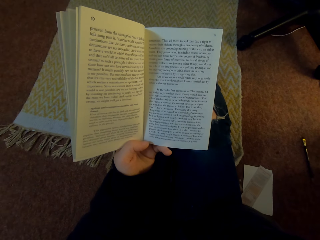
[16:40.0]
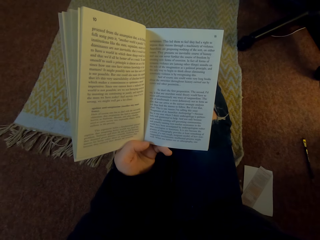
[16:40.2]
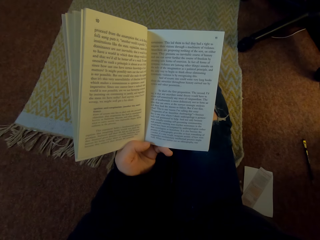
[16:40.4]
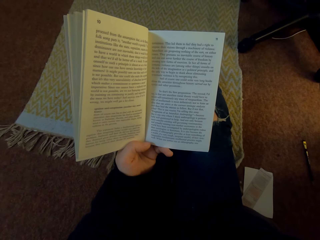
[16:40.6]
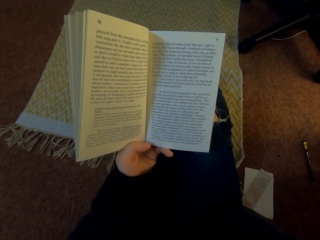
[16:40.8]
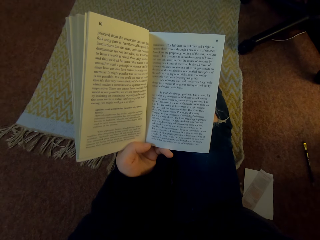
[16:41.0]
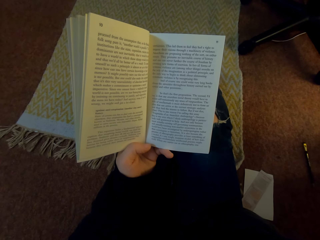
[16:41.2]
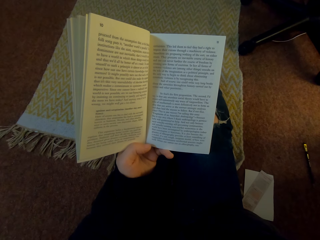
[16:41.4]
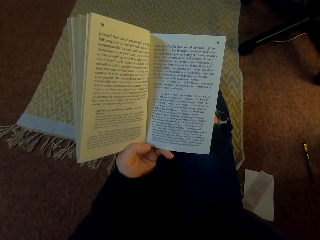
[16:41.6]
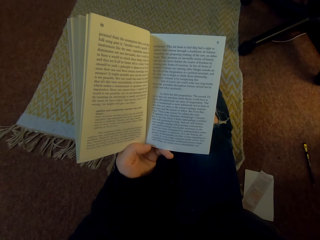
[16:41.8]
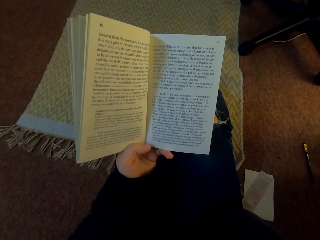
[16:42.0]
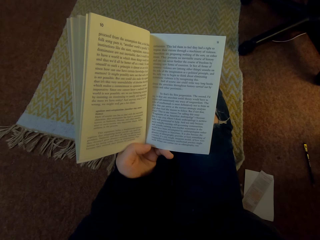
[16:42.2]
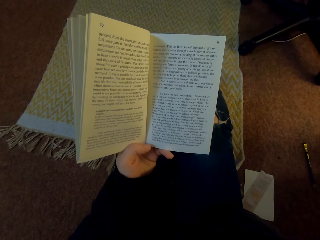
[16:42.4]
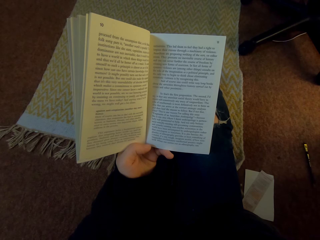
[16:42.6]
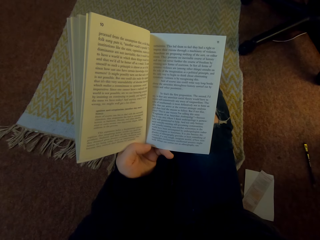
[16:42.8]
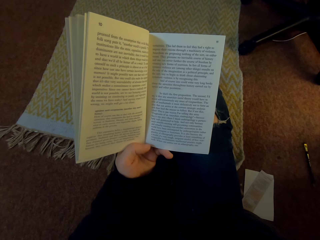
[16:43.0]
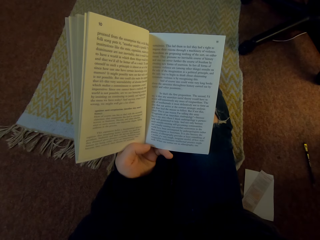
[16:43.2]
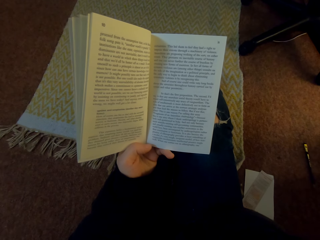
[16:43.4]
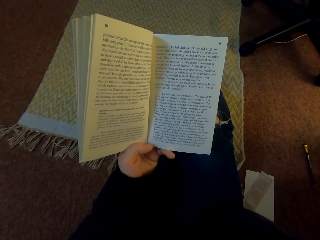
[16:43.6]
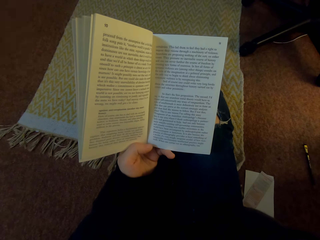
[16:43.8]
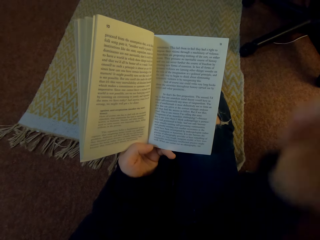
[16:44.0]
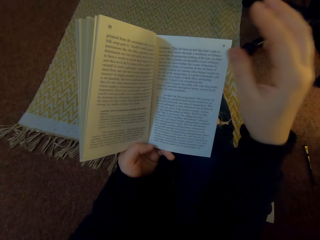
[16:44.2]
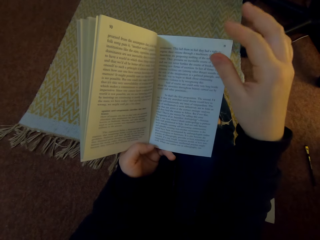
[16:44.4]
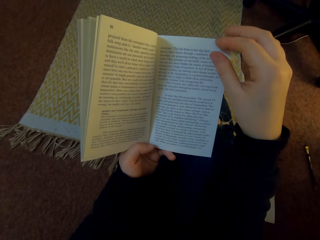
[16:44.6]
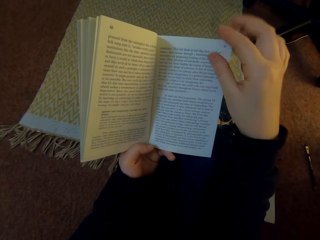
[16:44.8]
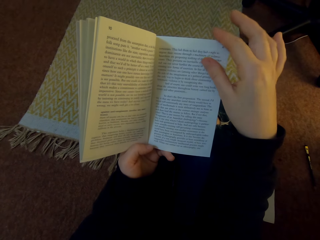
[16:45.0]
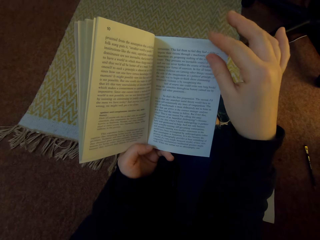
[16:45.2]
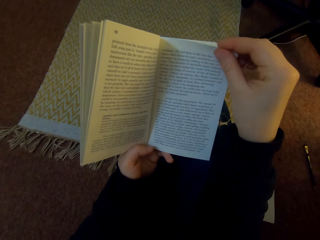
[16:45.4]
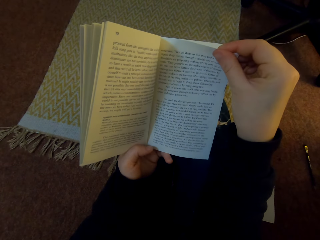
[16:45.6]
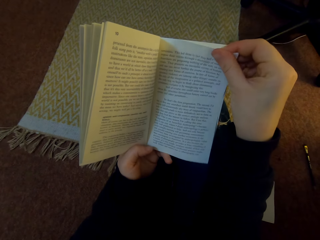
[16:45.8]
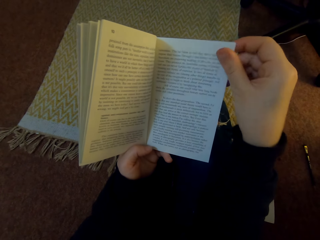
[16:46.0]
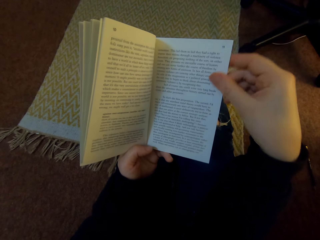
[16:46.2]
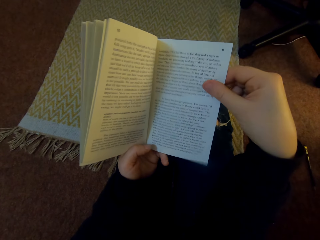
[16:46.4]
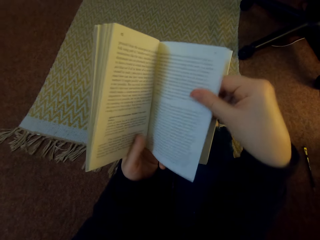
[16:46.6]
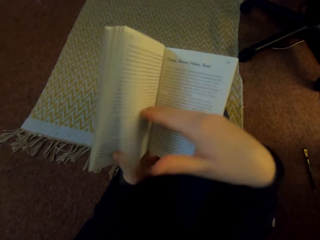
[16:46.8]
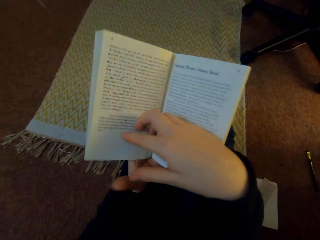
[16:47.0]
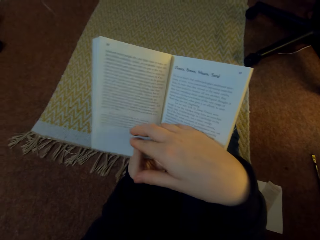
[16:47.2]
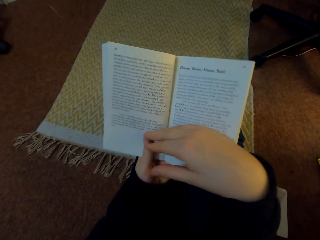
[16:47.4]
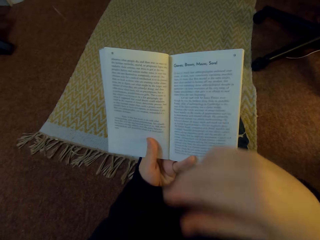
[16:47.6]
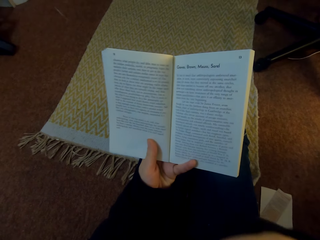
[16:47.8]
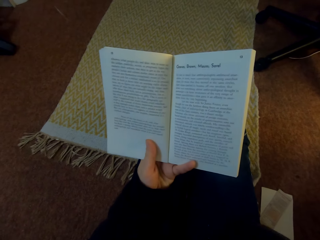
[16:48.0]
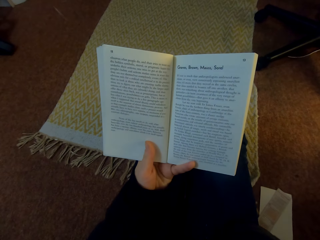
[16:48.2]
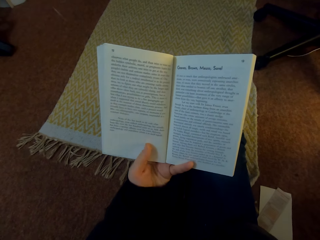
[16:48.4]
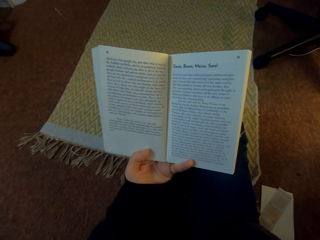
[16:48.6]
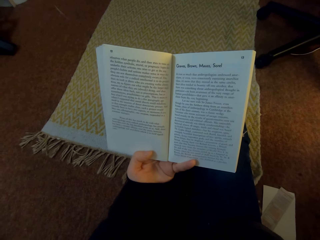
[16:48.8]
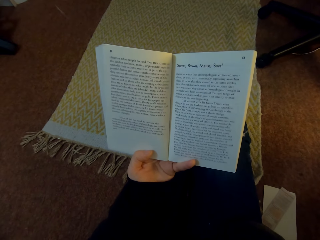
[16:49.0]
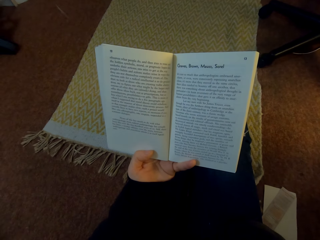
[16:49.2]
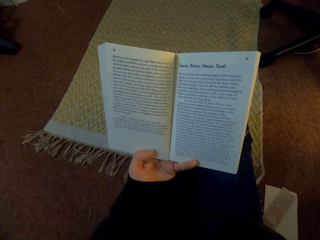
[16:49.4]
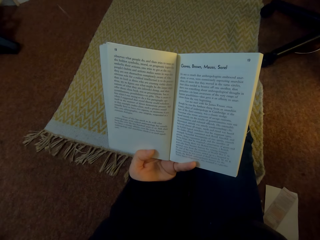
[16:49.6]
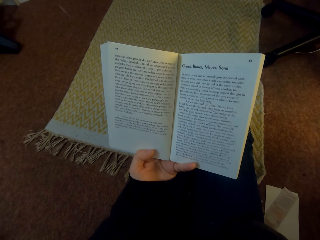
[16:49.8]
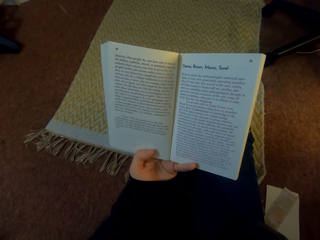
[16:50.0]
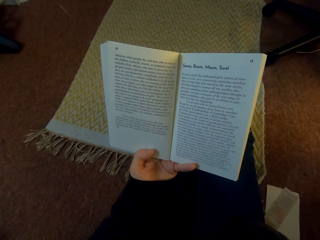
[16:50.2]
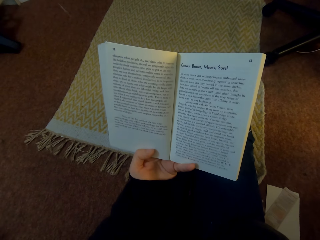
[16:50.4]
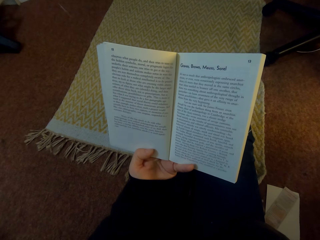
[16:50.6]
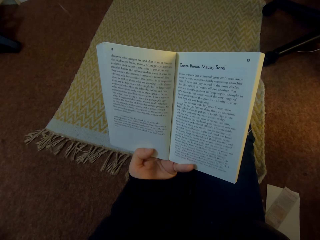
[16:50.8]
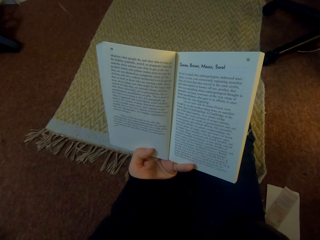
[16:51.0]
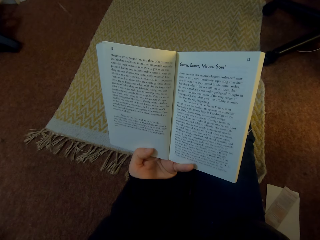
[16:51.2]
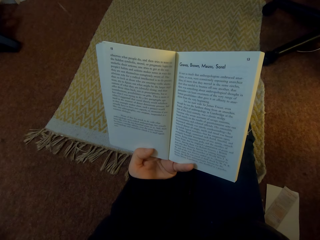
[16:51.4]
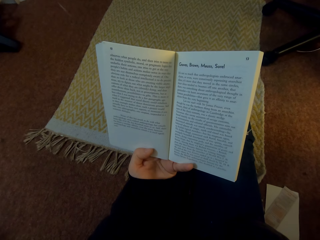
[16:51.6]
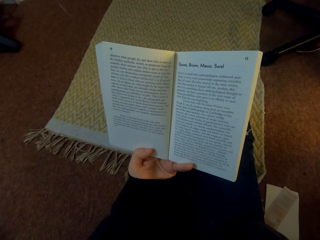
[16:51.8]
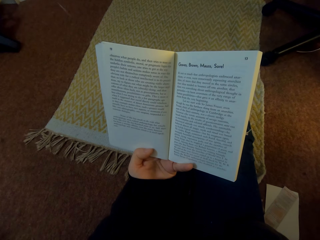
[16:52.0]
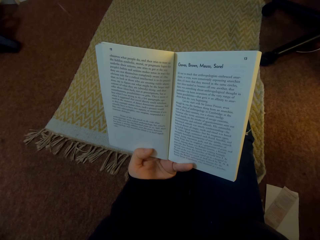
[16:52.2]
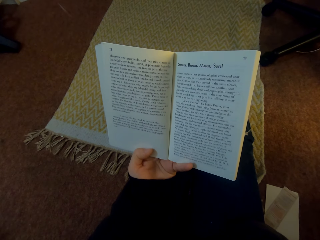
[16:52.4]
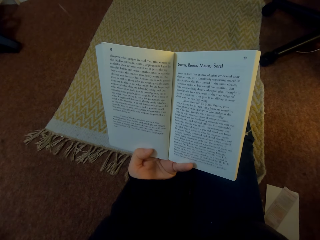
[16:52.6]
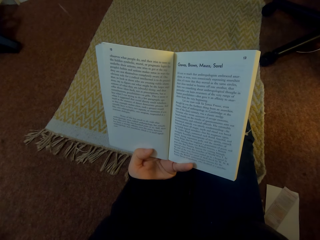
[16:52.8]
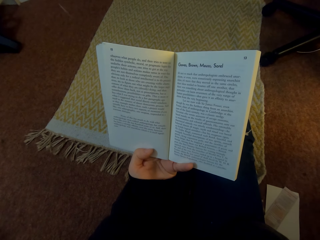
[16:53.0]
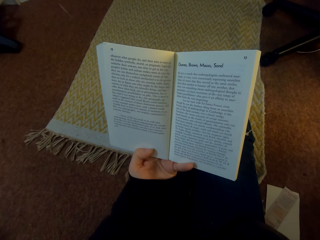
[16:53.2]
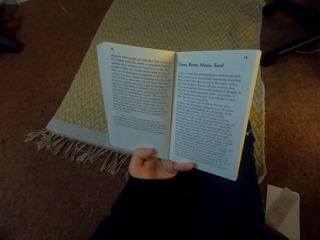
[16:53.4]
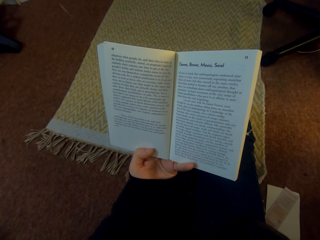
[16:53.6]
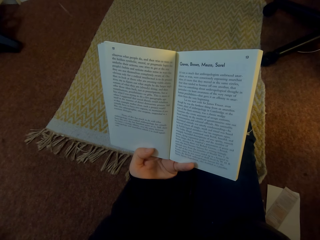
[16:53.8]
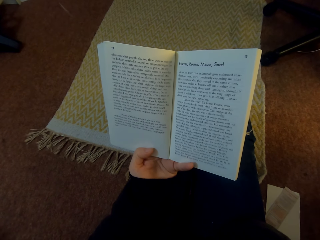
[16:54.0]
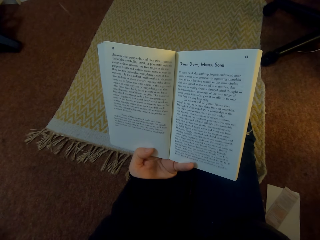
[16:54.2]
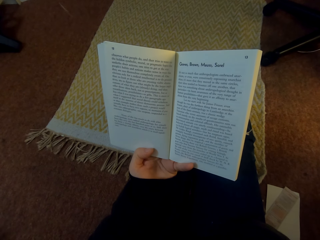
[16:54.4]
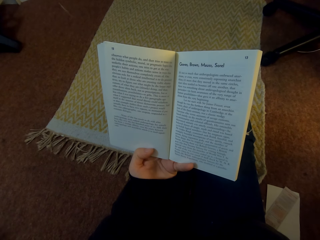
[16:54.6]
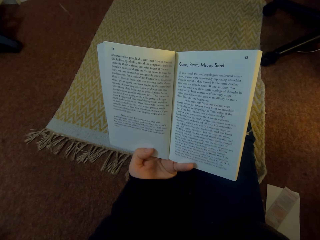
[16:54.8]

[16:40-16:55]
The camera wearer reads the book. She flips a page in the book. She reads the book. She holds the book with her left hand.

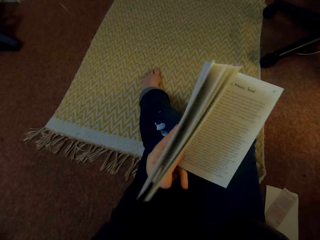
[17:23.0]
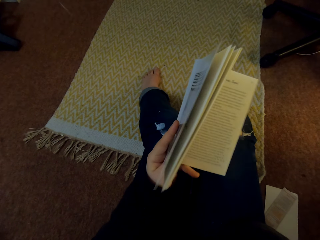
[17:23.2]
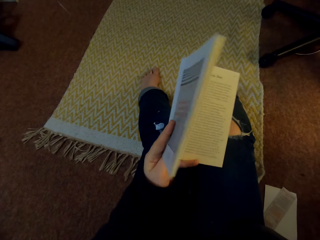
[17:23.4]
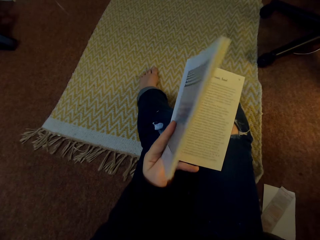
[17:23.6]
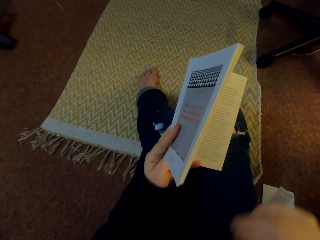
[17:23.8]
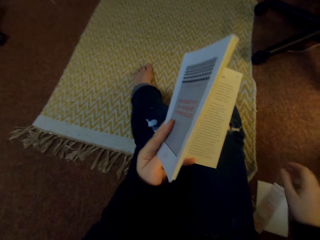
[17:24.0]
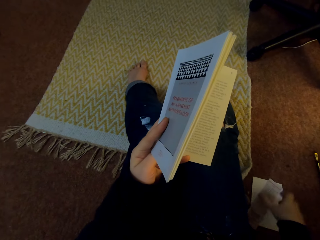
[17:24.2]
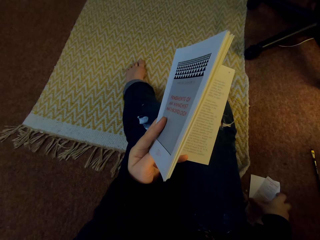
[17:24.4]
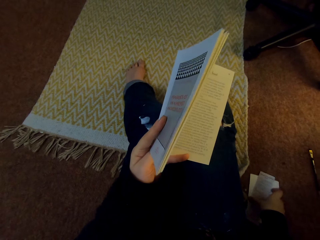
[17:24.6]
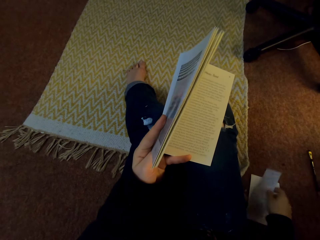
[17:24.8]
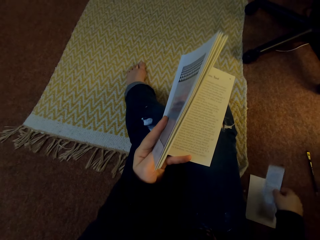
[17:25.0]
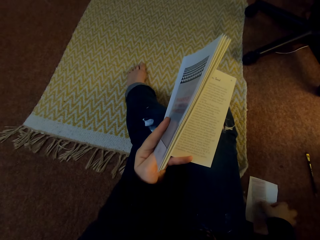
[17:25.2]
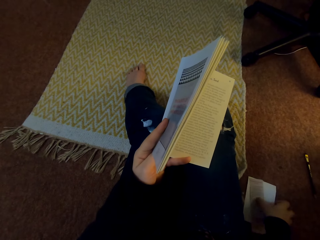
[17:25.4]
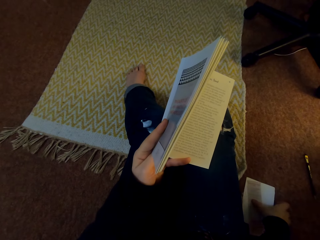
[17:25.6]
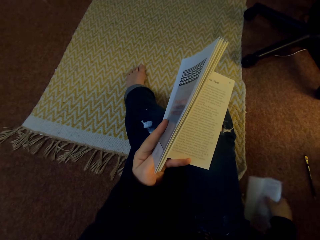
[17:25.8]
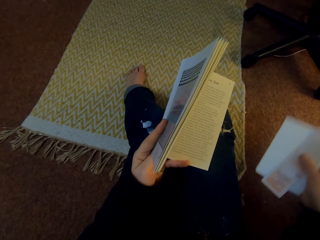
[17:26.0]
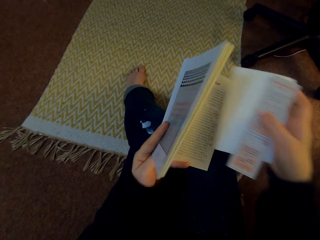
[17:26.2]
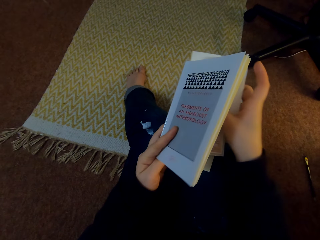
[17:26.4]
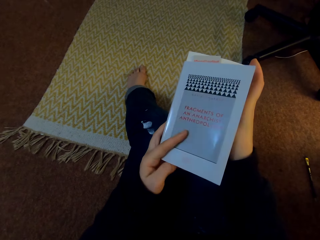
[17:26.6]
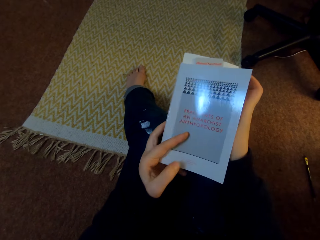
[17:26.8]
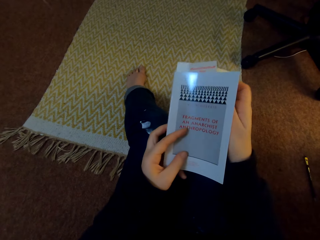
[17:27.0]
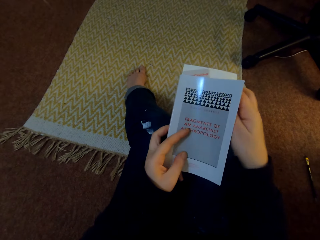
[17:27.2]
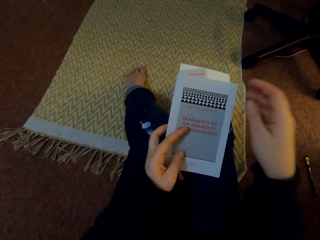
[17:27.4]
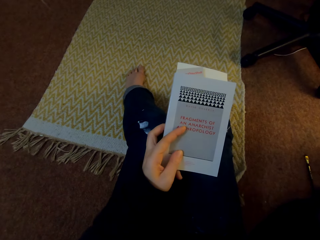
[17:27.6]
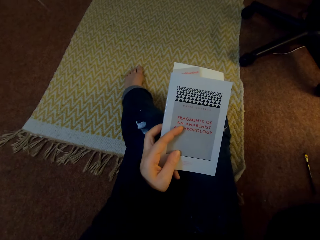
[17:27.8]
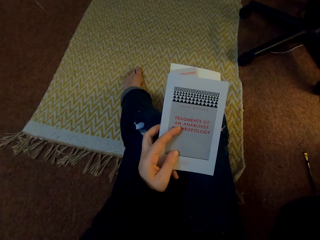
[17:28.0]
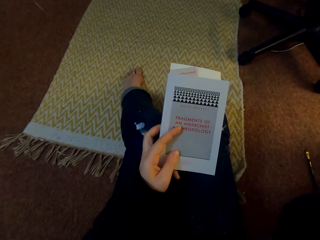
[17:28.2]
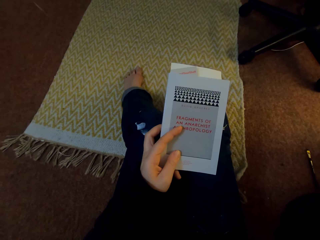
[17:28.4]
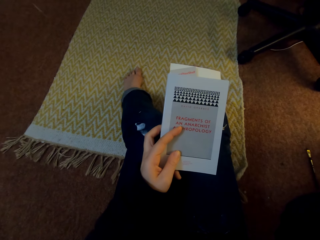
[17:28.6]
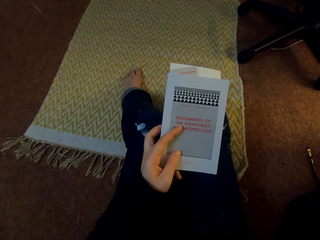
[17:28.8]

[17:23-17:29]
The camera wearer picks pieces of paper from the ground. They put the pieces of paper in the book. They close the book and lift the right hand.
